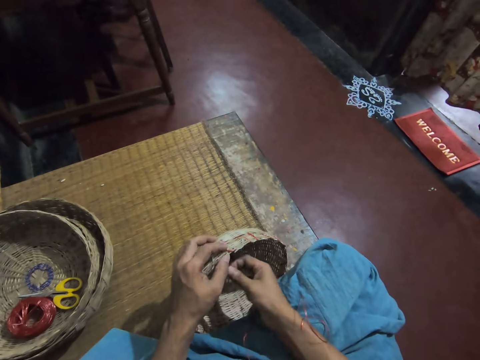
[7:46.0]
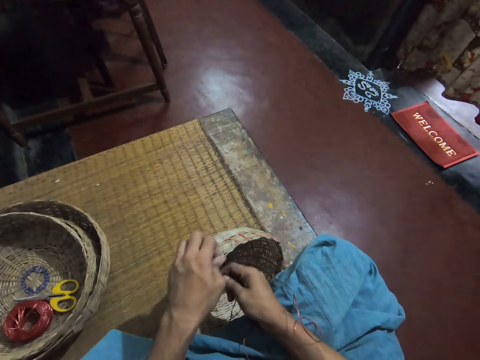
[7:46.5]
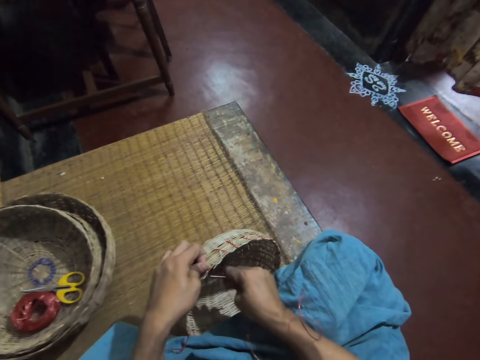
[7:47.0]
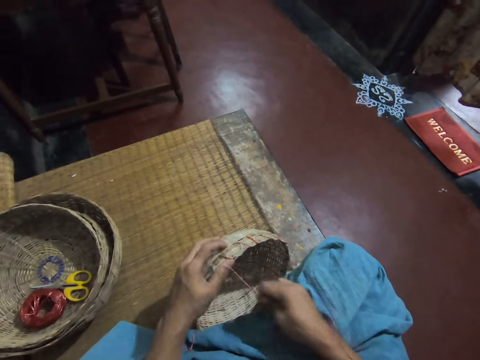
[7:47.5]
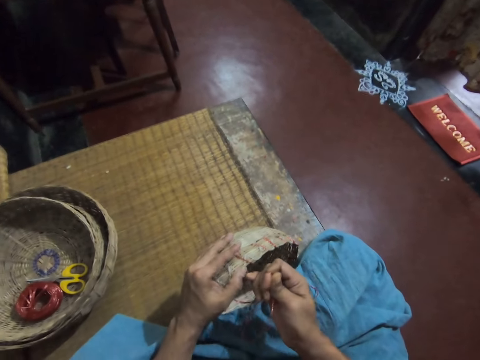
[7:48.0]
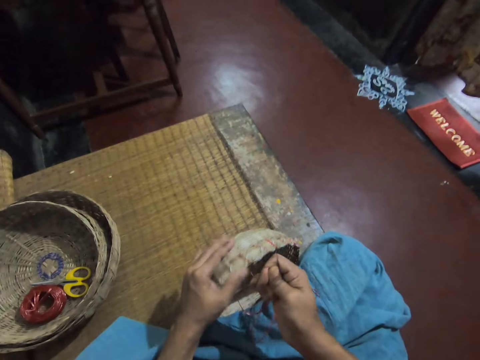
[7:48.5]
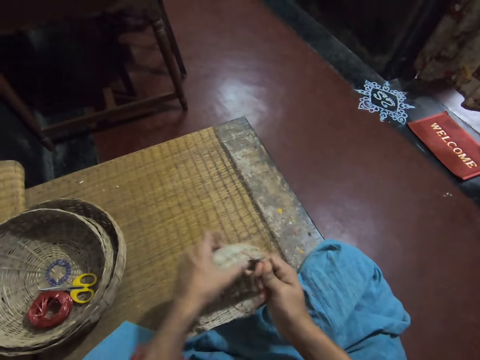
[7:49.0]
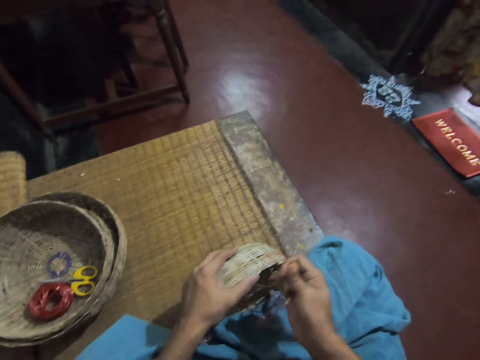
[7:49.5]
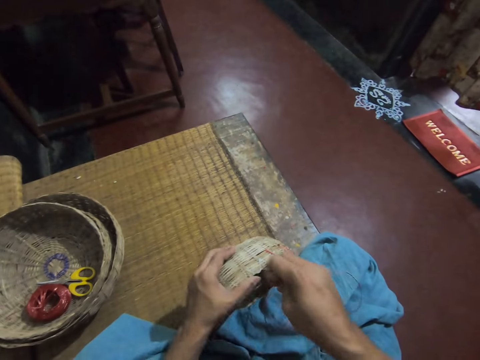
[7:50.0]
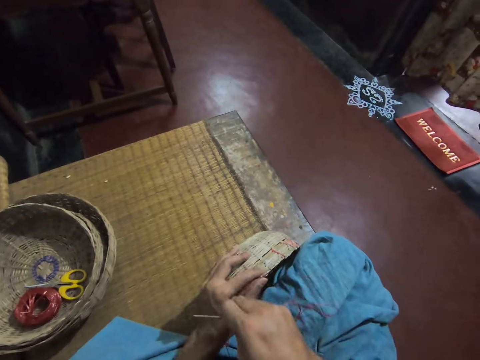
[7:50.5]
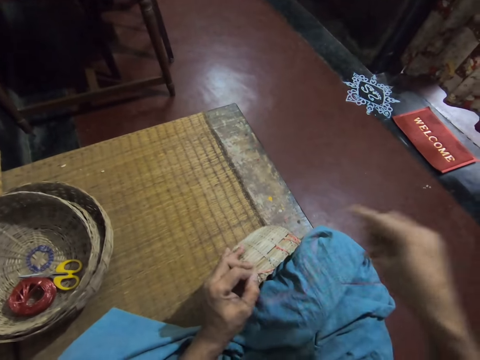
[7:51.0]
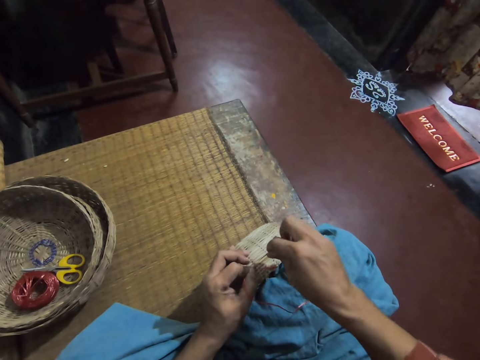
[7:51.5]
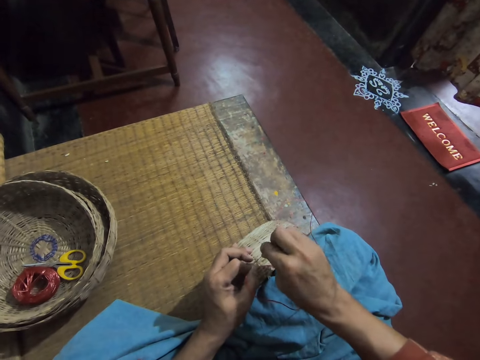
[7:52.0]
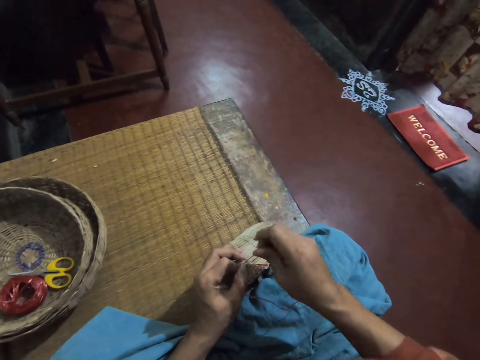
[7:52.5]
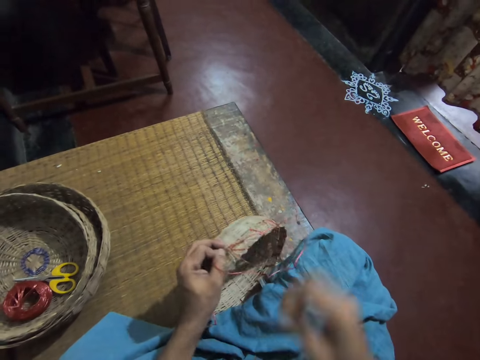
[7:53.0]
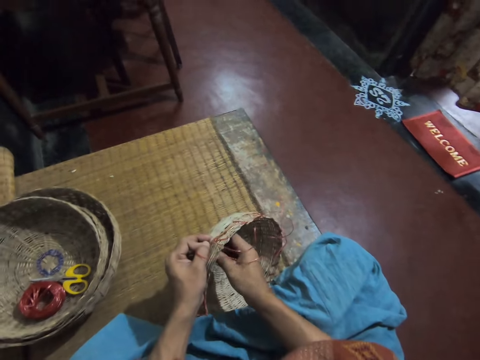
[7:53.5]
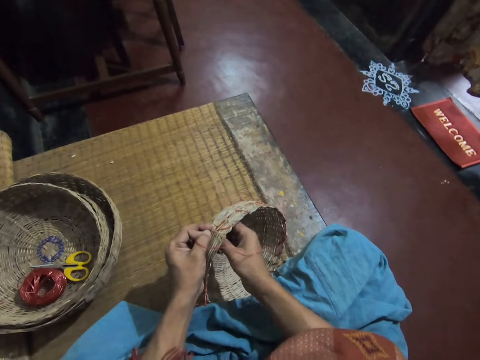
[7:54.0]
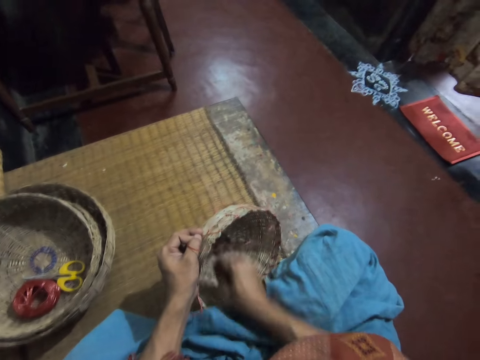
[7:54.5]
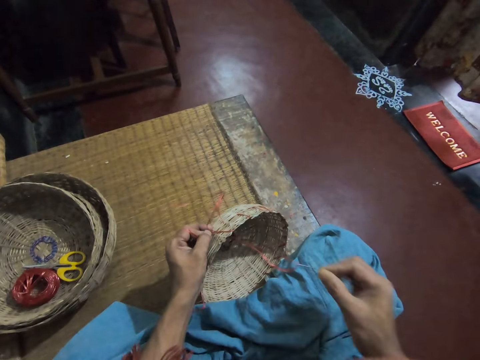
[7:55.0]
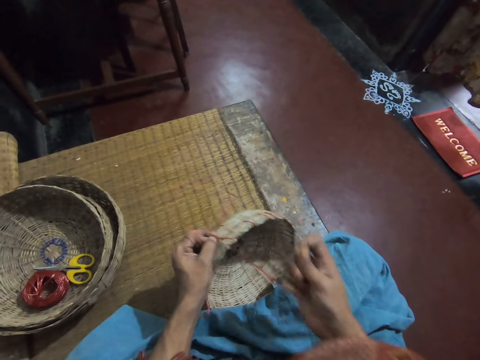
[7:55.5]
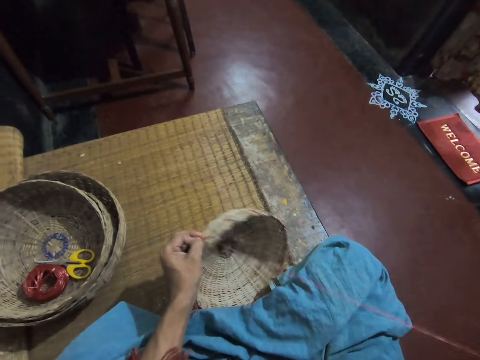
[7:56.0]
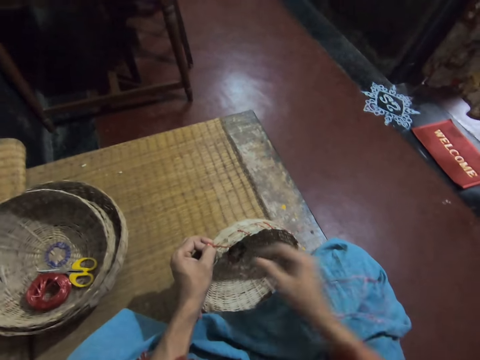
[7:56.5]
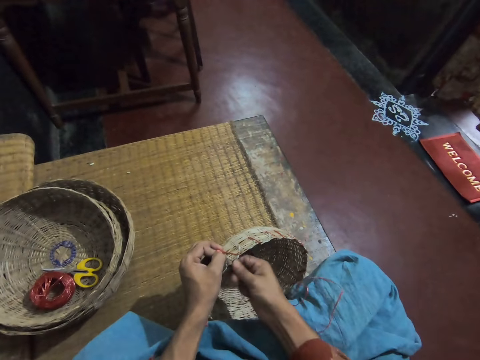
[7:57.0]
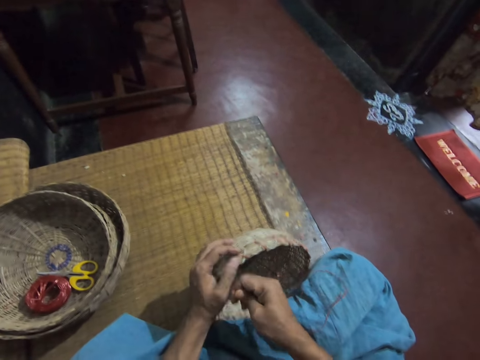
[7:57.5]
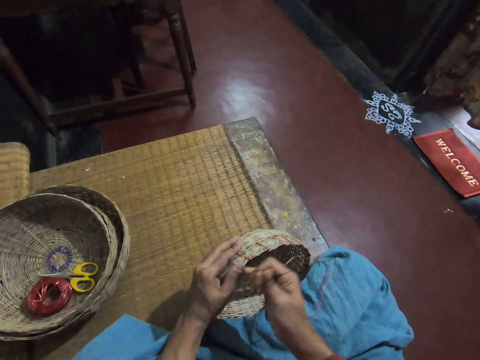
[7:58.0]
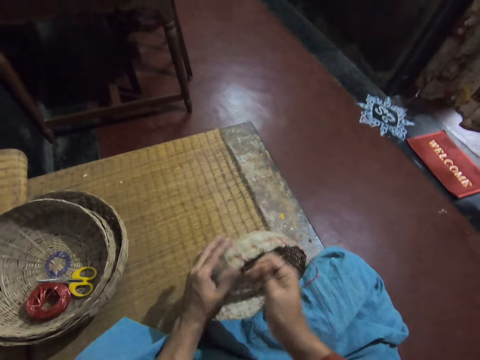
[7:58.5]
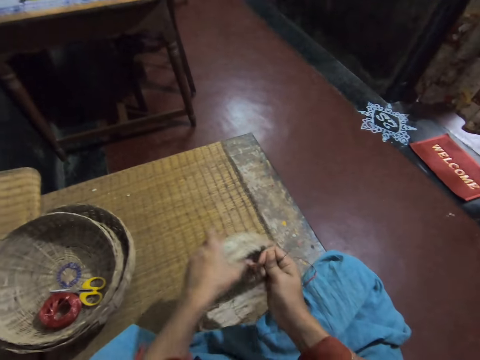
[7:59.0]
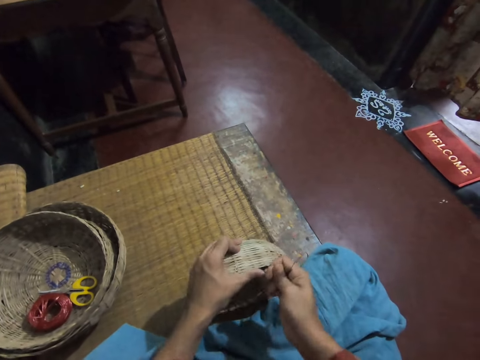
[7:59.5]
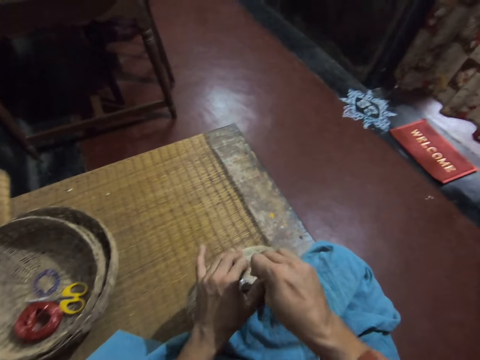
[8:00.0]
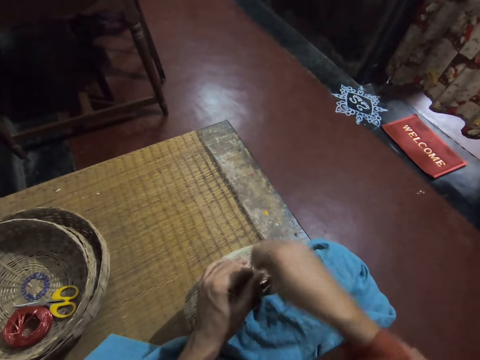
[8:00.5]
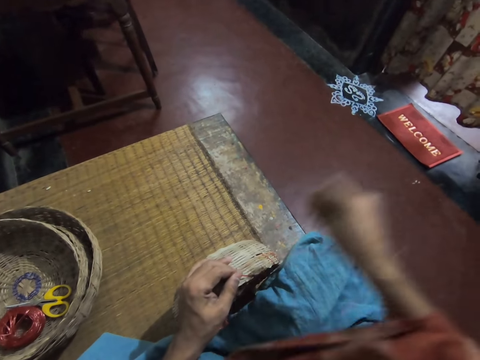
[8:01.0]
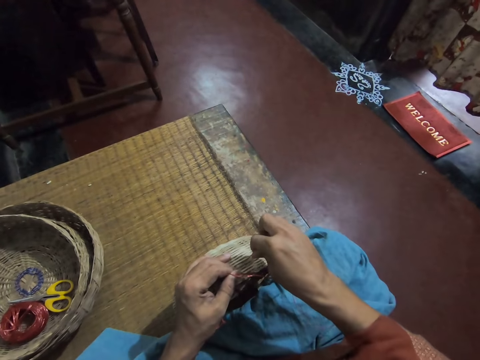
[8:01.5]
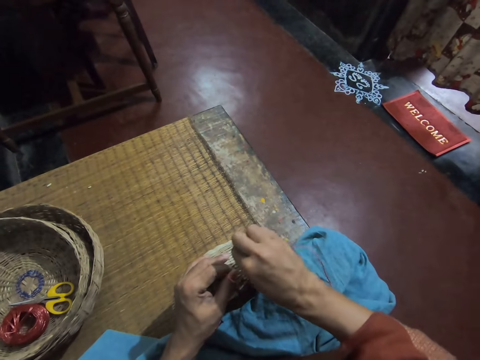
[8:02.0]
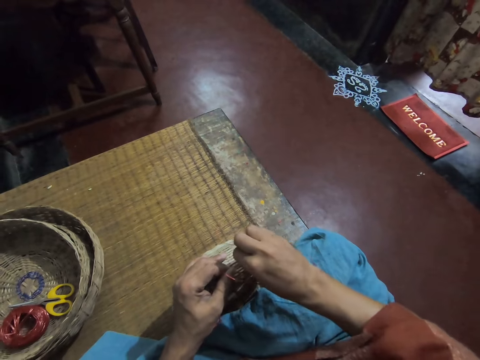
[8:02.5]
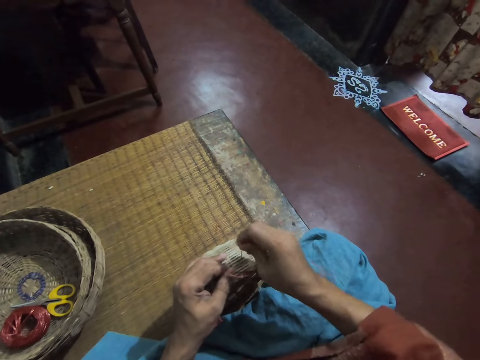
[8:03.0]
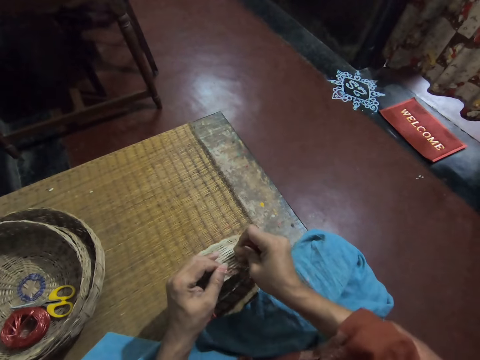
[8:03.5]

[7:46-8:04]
The camera wearer adjusts the basket. She passes the needle with straw through the basket. She pulls the needle with straw with her right hand. She adjusts the straw. She adjusts the basket. She passes the needle with straw through the basket.

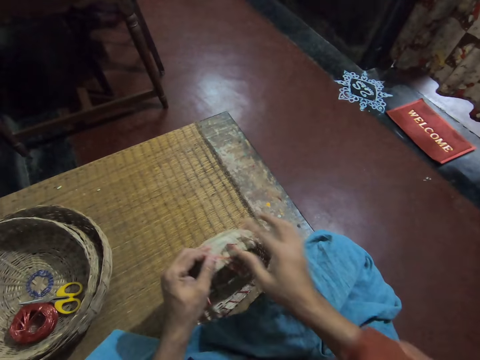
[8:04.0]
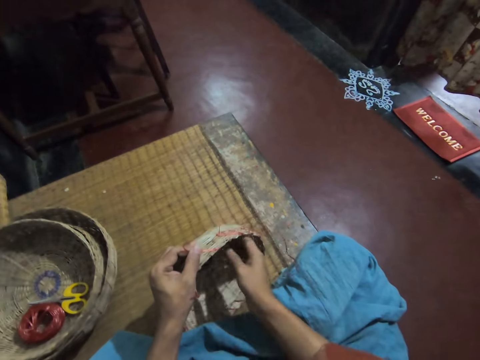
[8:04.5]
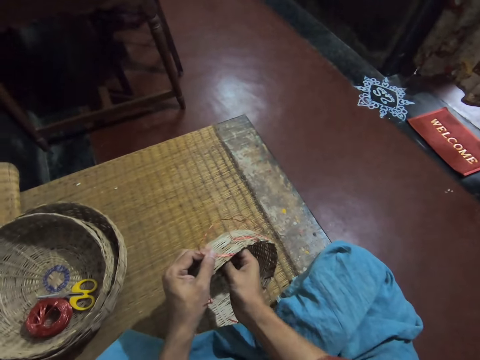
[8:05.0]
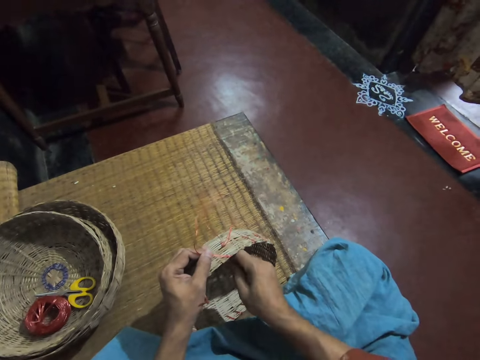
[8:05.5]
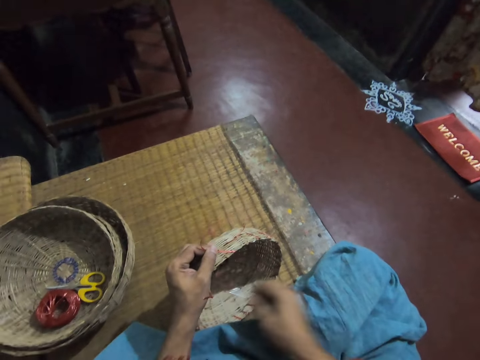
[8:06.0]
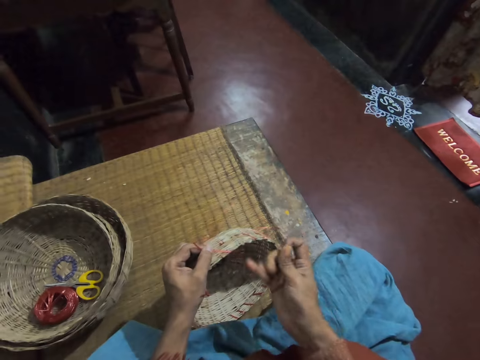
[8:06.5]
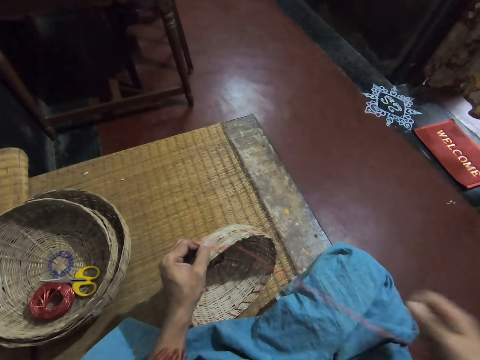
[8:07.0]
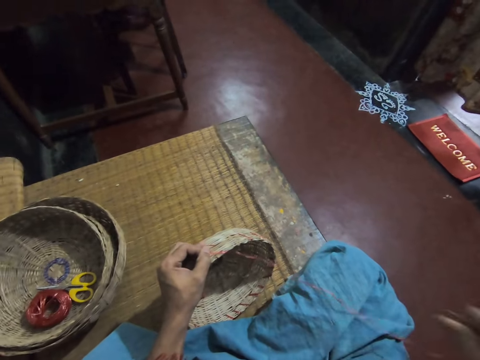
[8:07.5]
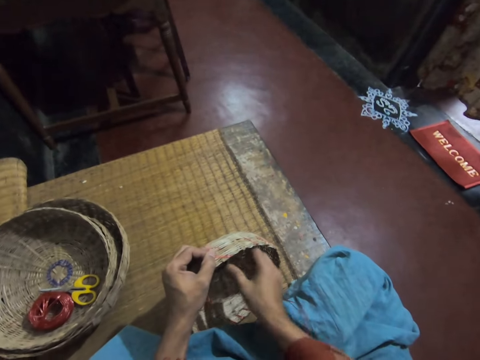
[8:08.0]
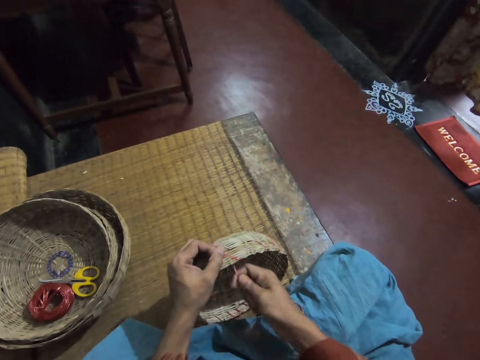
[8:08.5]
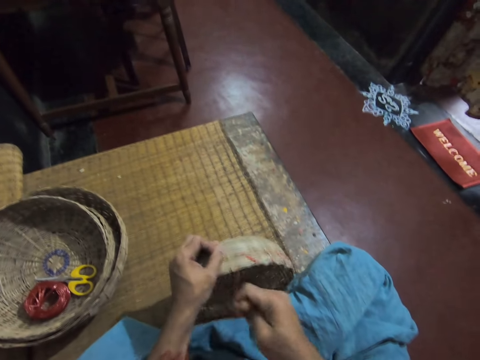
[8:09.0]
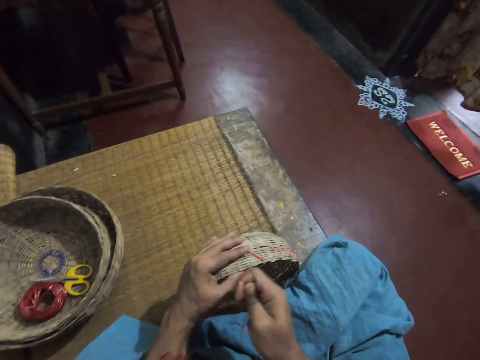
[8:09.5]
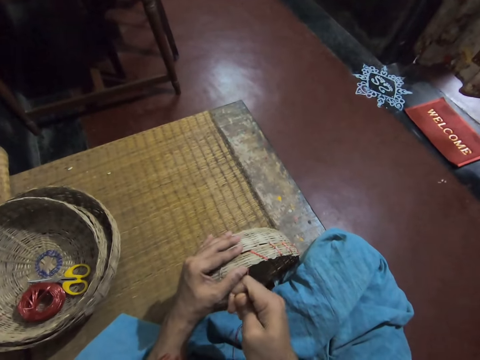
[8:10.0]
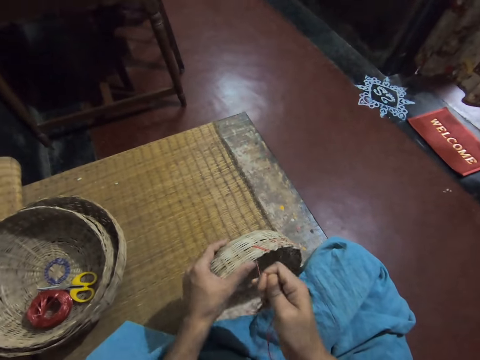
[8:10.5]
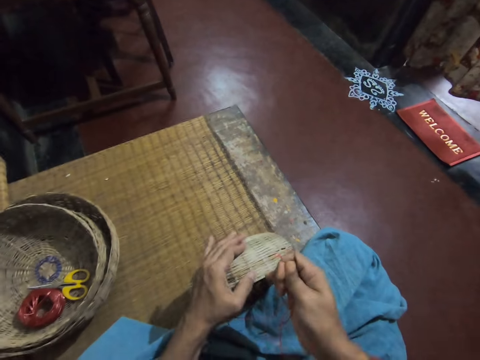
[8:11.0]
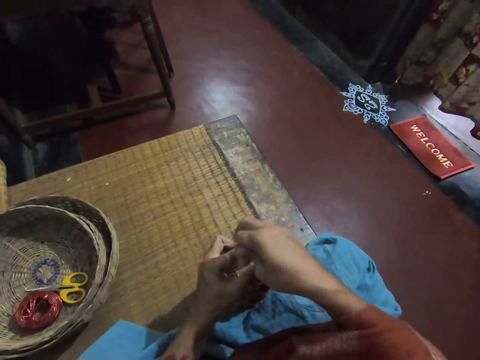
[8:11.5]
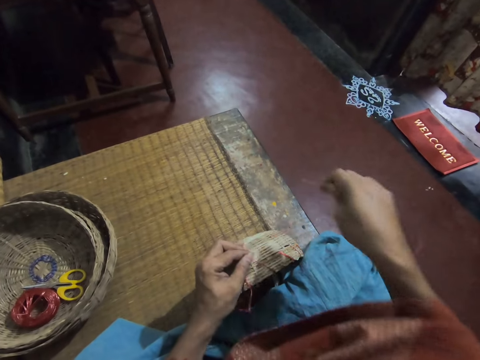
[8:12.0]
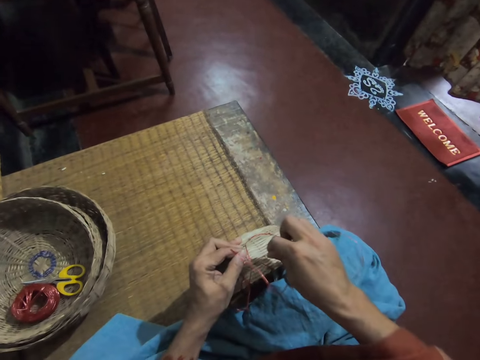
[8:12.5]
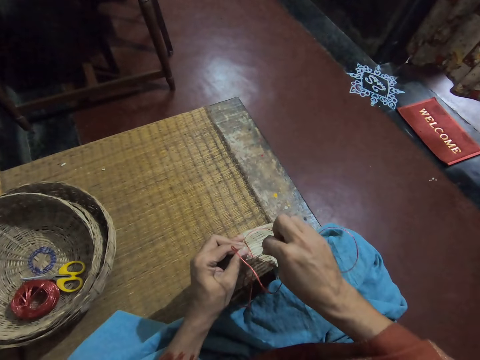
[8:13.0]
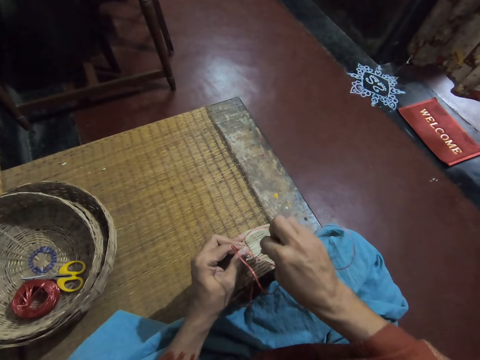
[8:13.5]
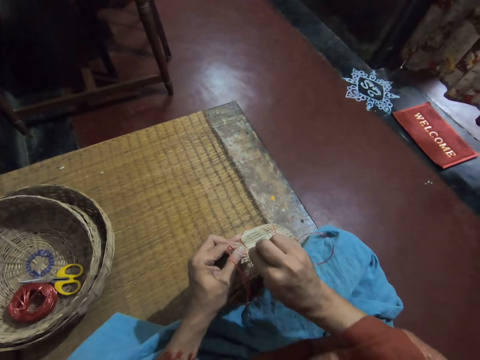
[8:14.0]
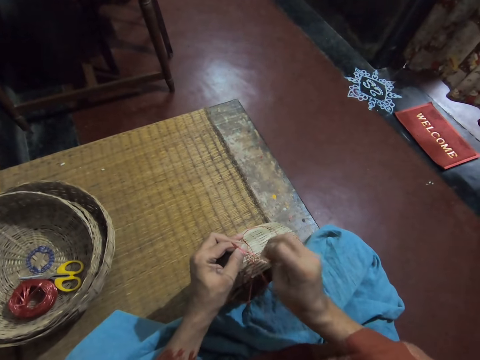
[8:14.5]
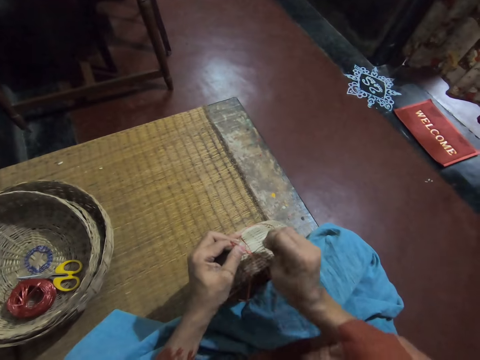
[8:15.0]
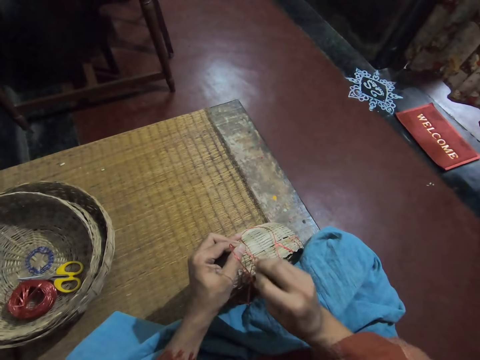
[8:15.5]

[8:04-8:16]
The camera wearer pulls the needle with straw with her right hand. She adjusts the straw. She adjusts the basket. She passes the needle with straw through the basket.
